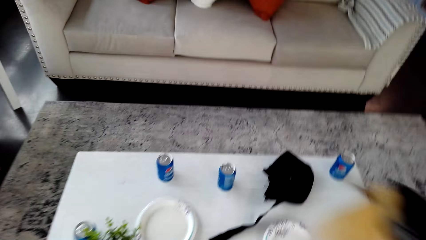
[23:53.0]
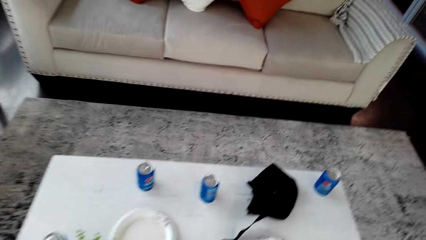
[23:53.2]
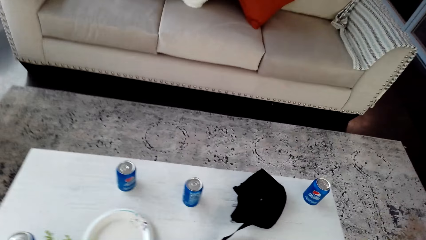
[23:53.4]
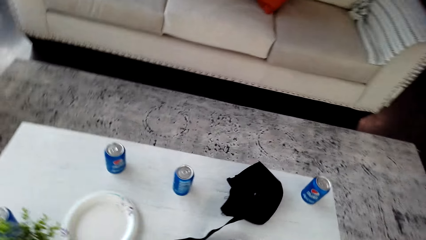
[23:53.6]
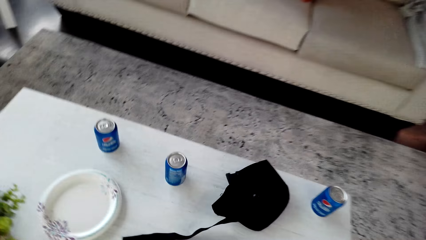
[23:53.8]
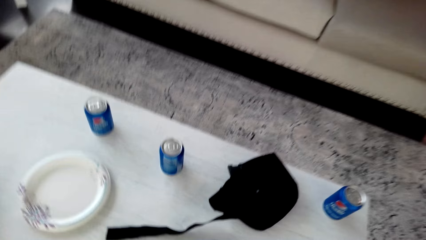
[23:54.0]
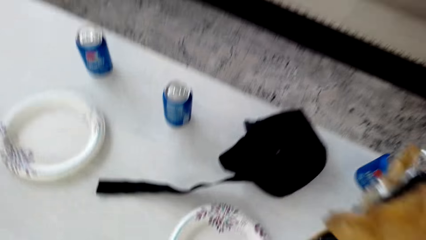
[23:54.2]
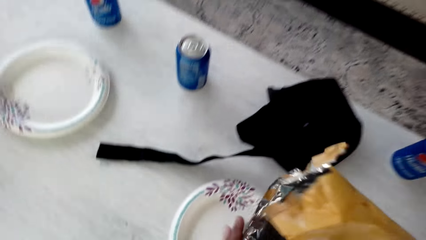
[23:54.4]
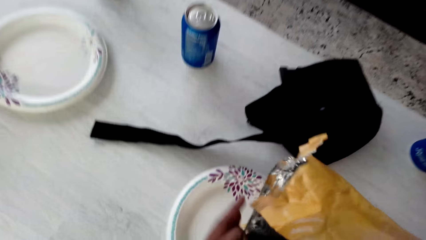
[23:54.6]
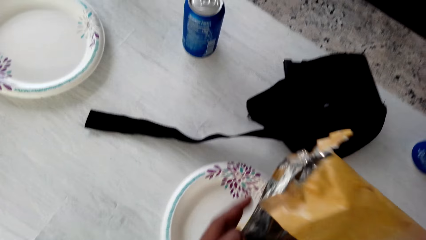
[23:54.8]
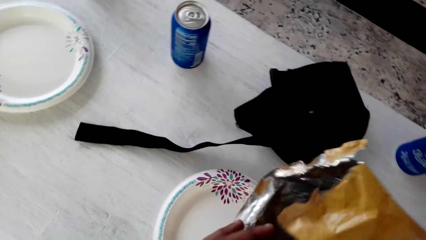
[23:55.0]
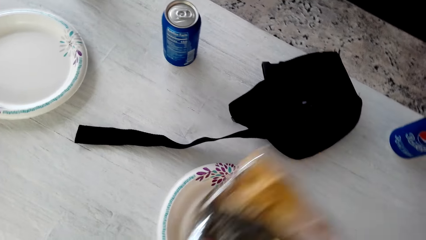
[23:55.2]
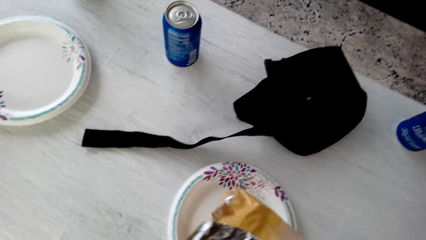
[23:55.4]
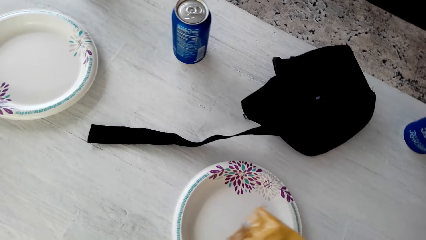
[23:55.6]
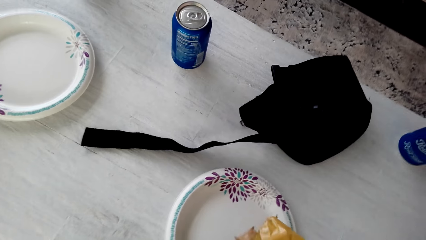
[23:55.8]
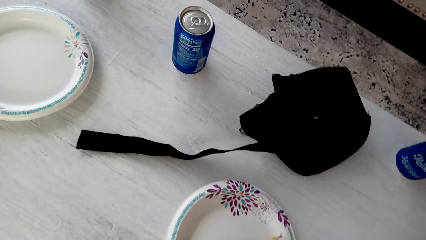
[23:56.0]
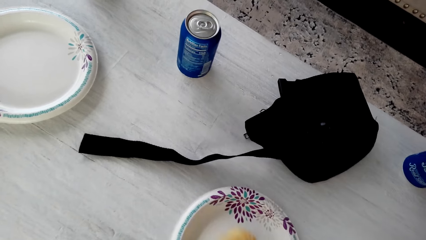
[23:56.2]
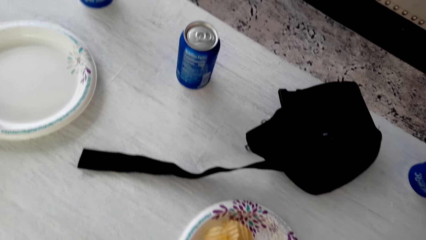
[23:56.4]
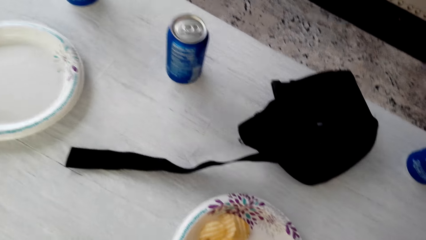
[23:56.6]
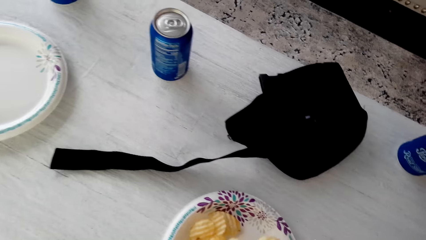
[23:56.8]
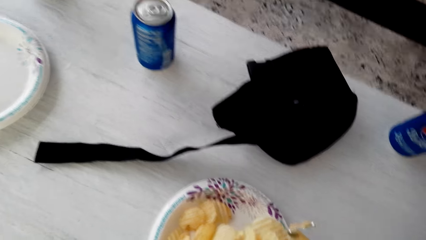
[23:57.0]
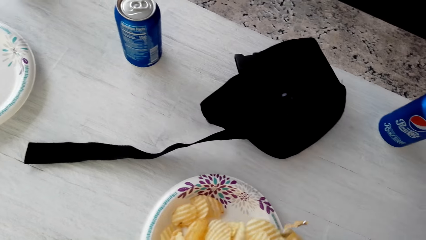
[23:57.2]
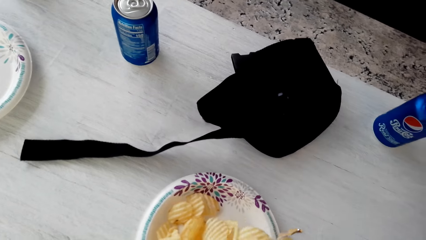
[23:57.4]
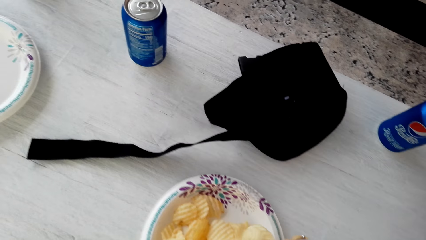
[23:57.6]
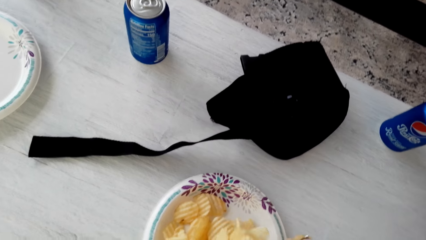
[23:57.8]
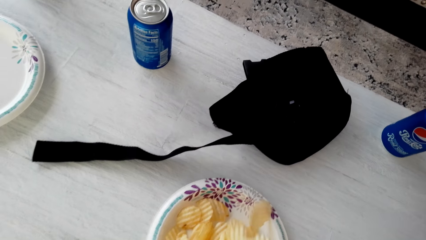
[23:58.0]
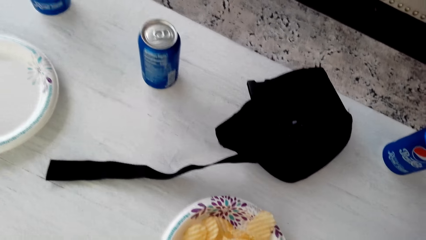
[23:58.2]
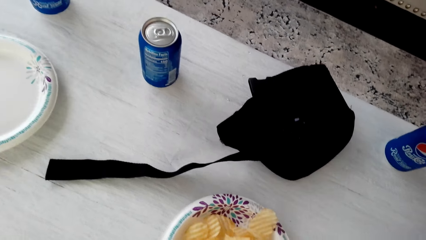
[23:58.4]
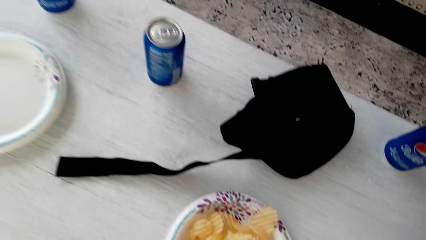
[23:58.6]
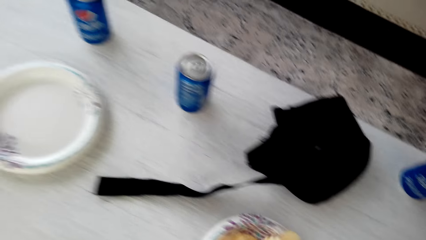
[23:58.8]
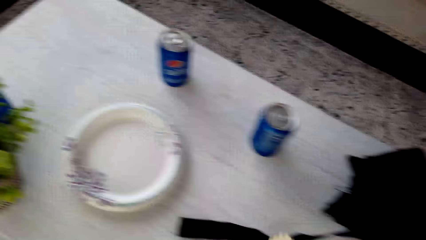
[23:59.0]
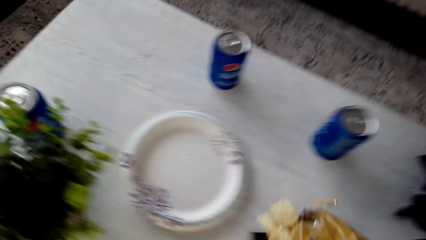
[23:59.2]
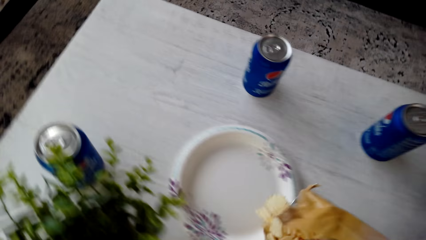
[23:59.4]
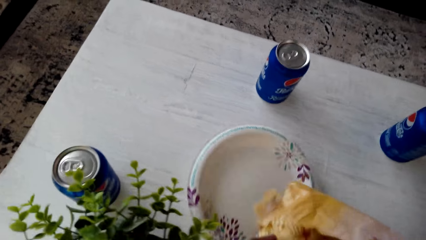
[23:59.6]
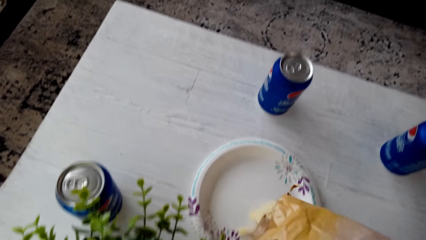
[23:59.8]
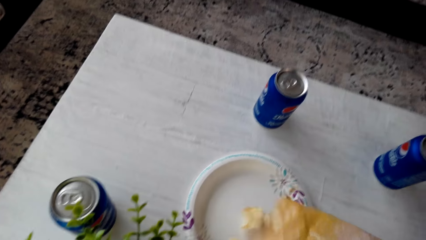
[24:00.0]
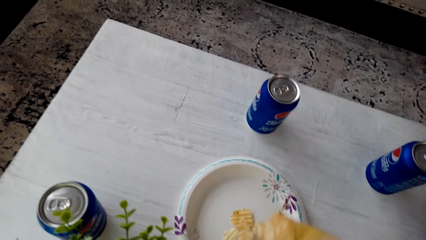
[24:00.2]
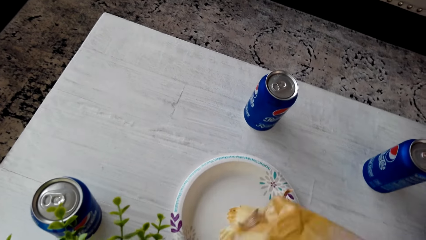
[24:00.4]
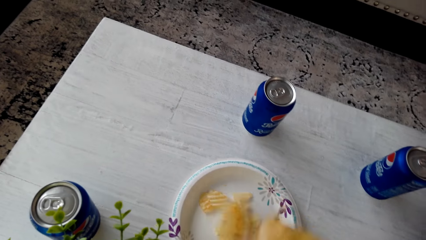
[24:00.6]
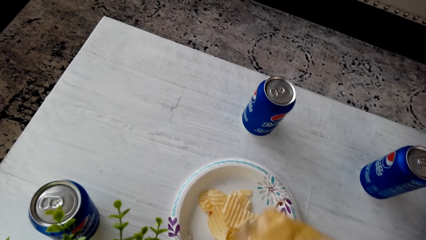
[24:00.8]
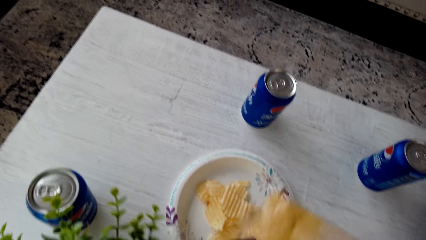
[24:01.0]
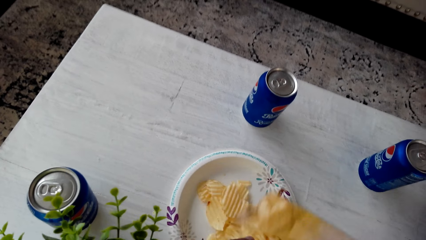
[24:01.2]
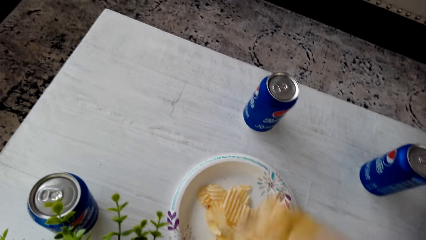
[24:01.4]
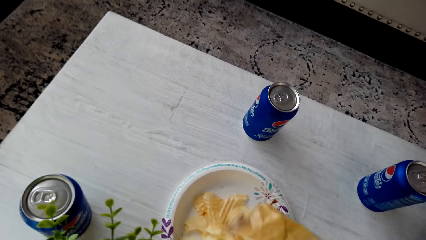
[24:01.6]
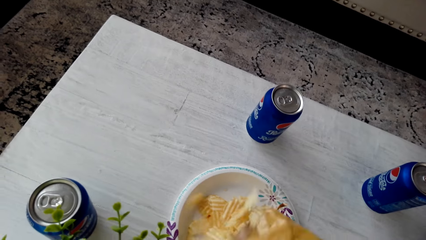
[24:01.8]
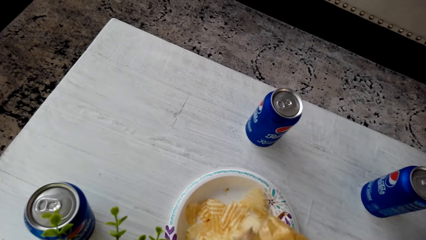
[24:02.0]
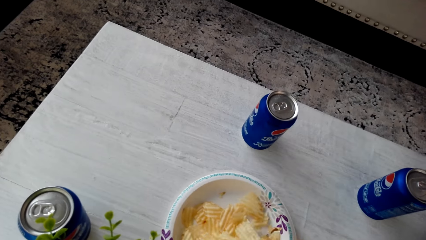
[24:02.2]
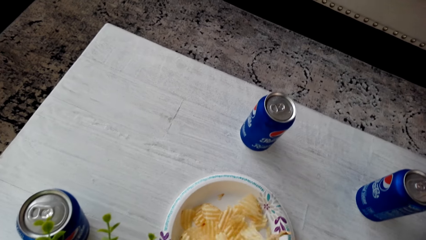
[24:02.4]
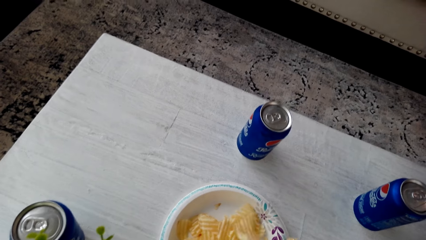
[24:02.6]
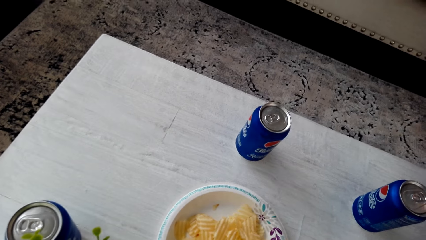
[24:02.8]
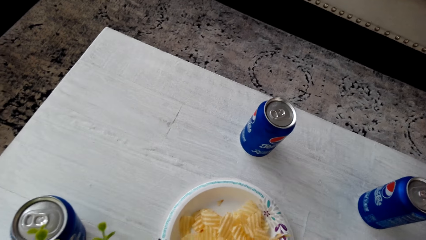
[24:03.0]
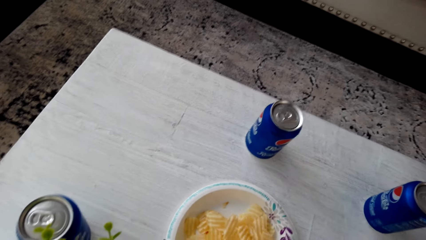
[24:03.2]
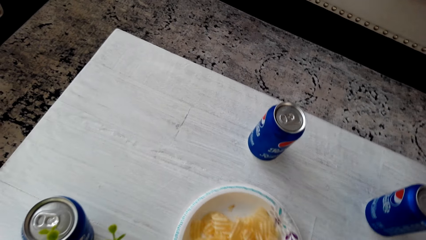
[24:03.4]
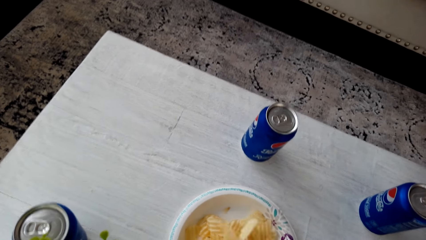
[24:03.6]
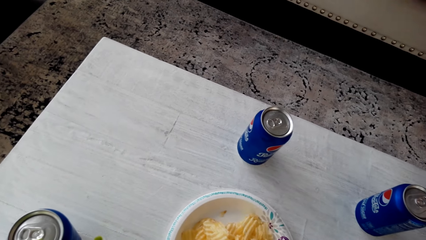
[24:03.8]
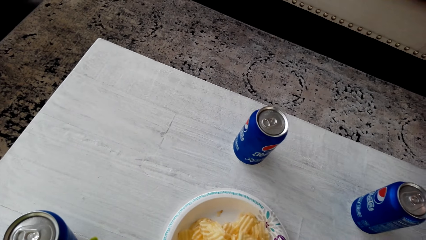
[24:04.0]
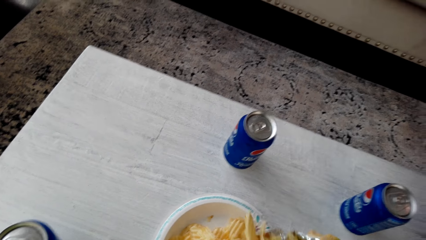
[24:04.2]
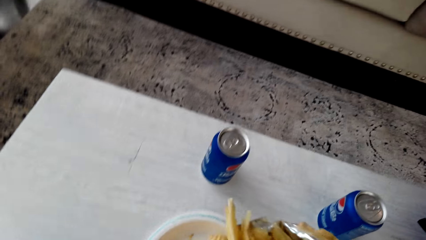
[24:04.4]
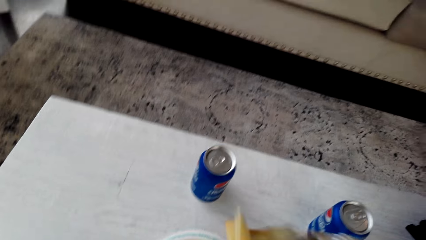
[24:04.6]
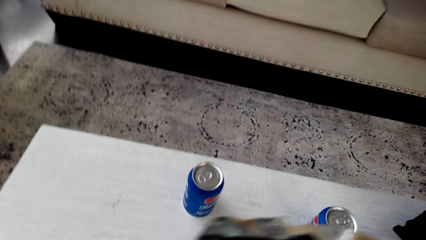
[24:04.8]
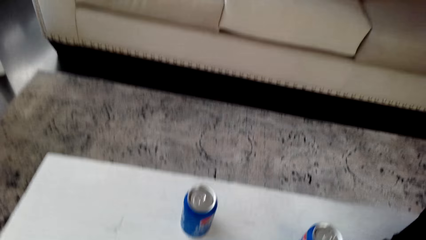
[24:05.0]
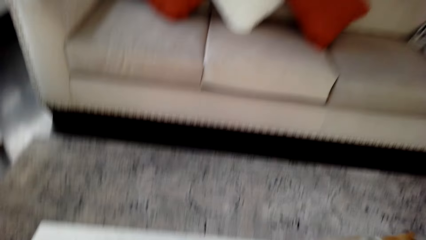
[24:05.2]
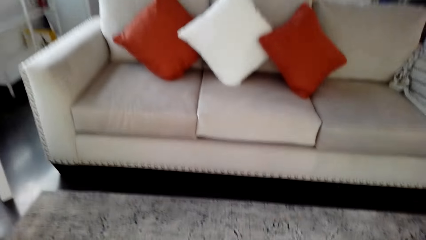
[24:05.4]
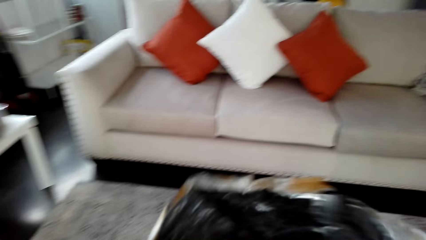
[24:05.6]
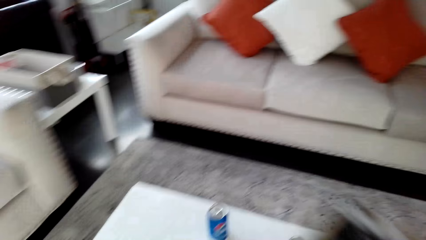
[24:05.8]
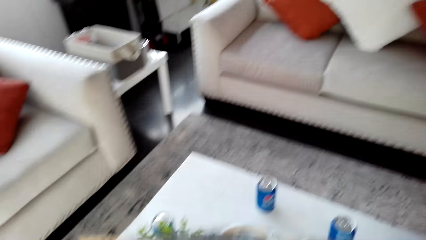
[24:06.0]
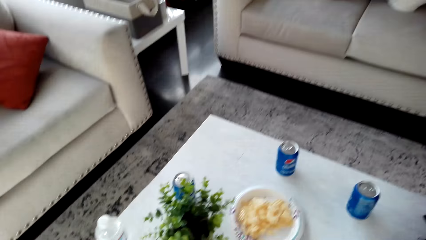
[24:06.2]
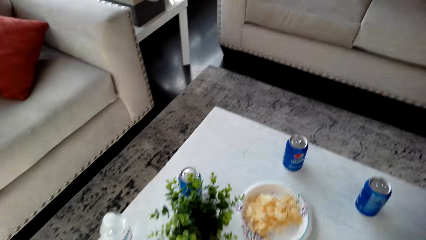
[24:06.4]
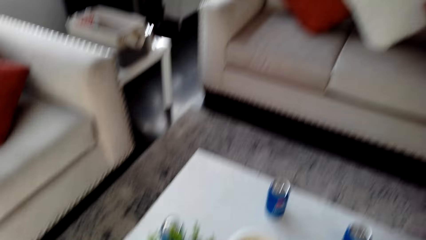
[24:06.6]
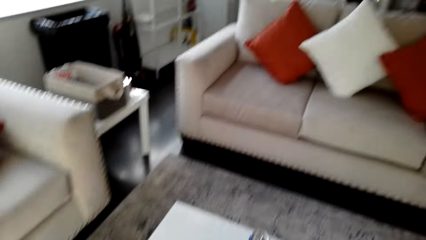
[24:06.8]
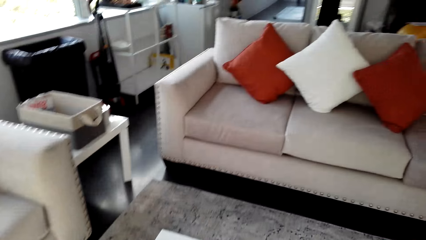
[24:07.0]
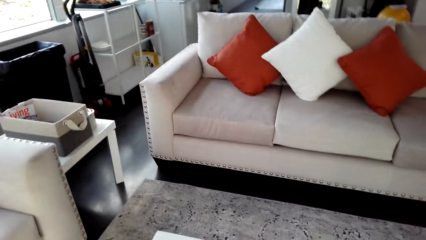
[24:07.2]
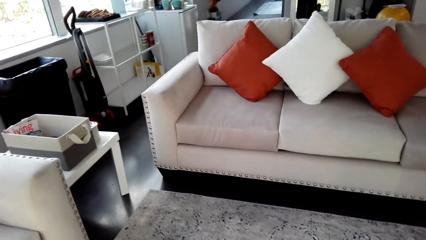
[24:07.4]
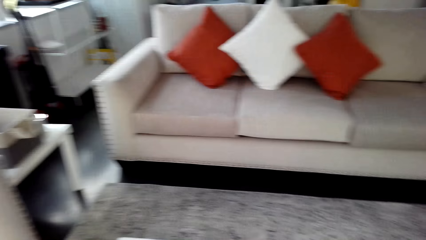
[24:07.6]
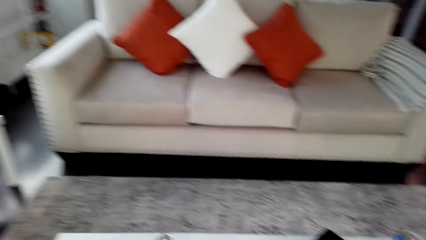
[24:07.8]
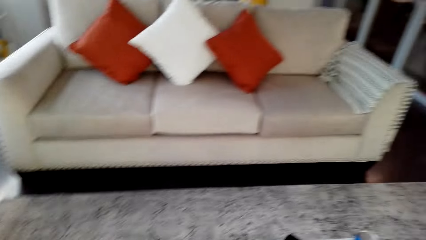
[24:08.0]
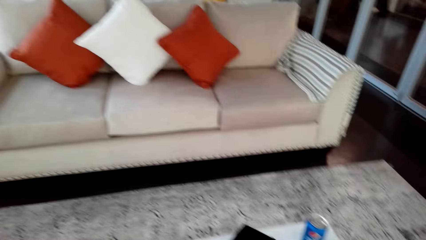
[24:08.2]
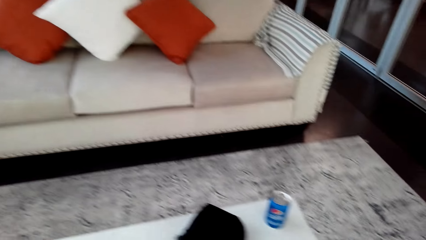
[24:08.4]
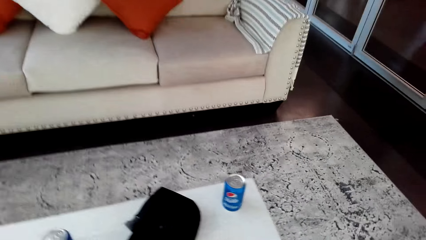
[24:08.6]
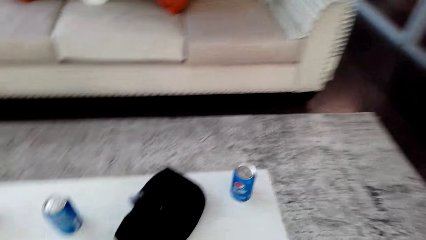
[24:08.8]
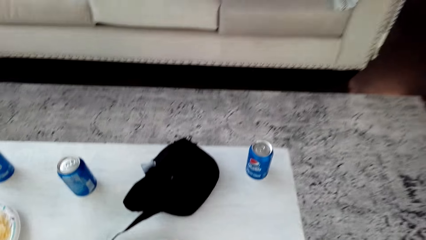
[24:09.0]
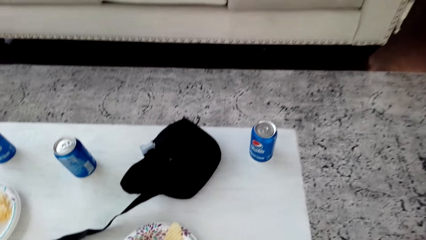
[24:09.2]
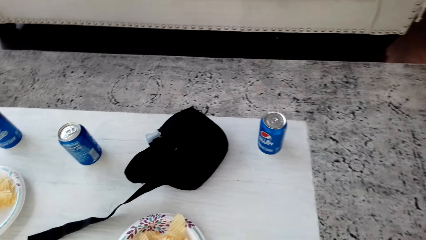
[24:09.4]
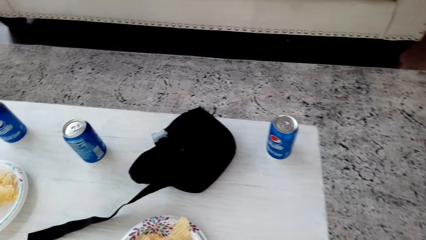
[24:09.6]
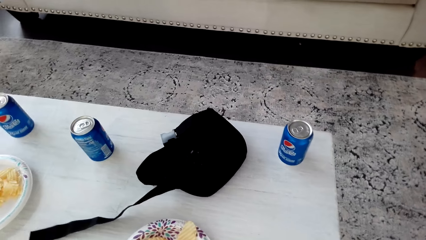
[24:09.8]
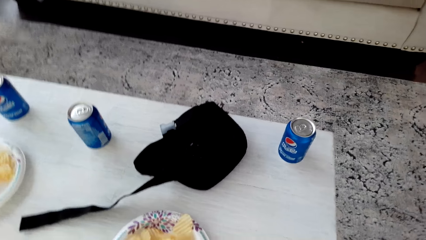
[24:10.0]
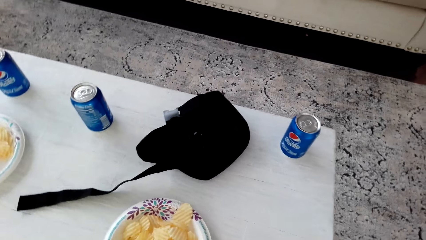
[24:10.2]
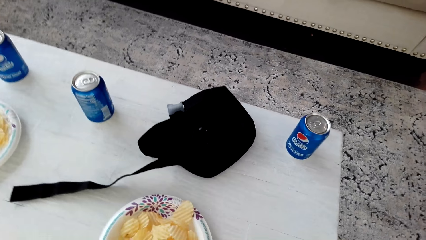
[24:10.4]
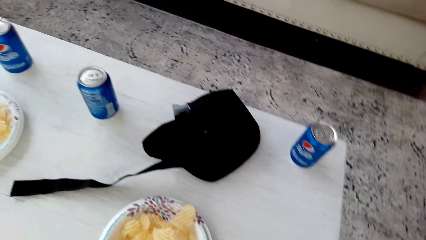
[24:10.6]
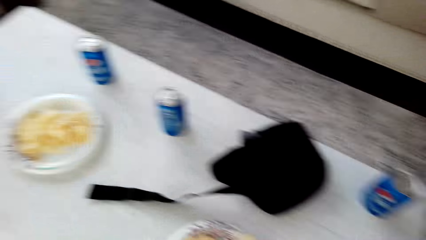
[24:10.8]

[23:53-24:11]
The camera wearer opens the snacks. They put the snacks on the plate. They serve the snack. They wrap up the snack.
